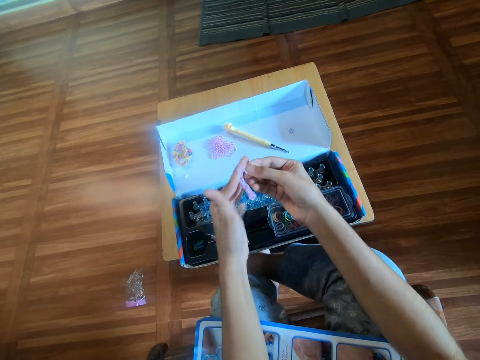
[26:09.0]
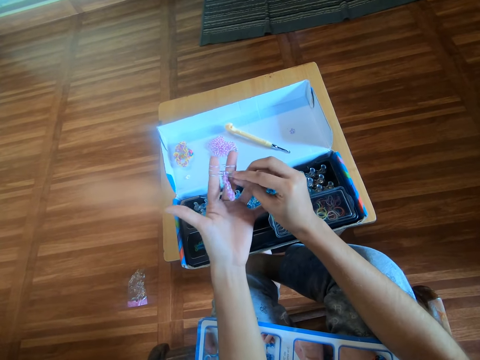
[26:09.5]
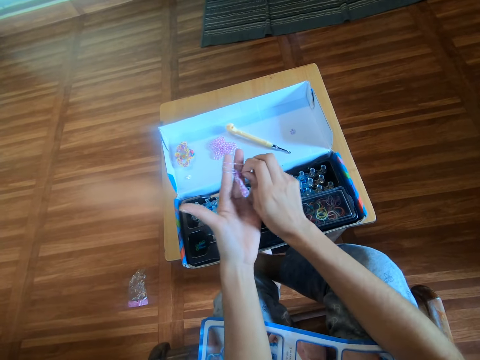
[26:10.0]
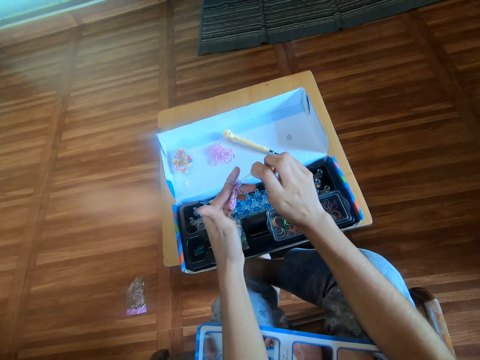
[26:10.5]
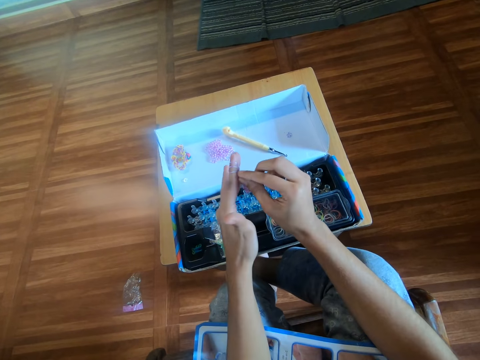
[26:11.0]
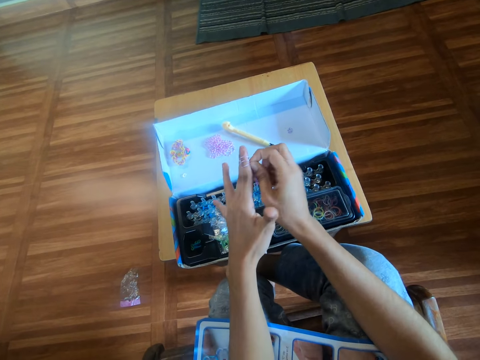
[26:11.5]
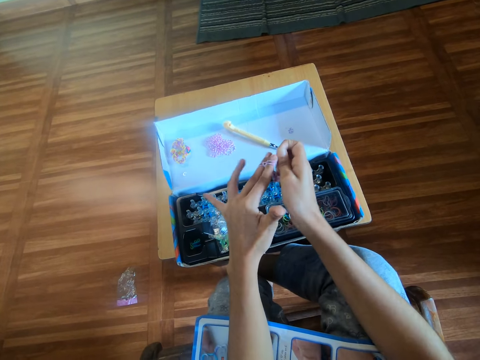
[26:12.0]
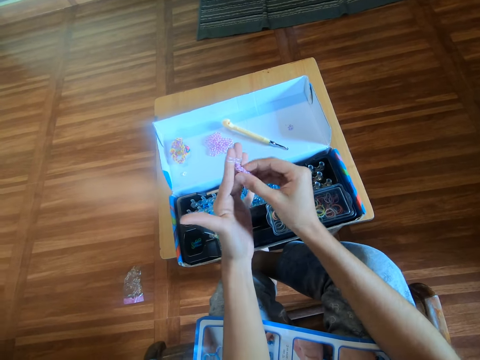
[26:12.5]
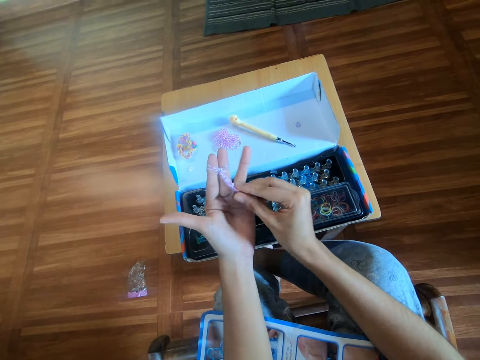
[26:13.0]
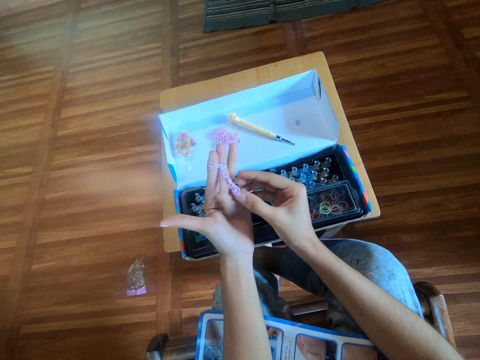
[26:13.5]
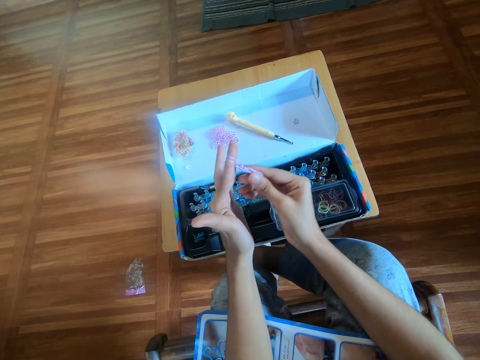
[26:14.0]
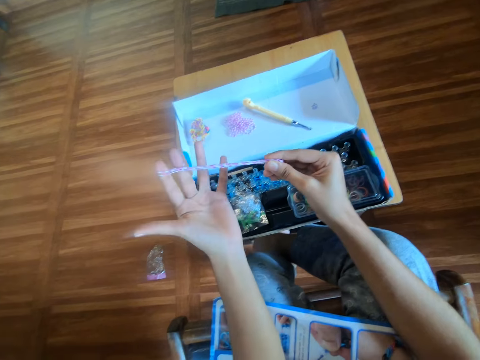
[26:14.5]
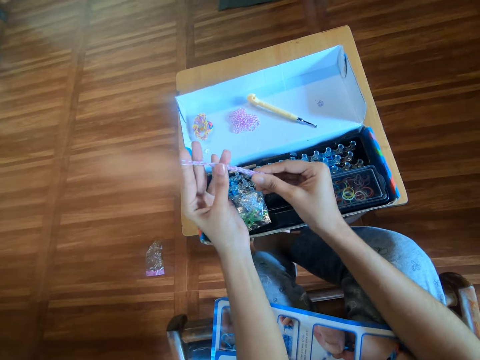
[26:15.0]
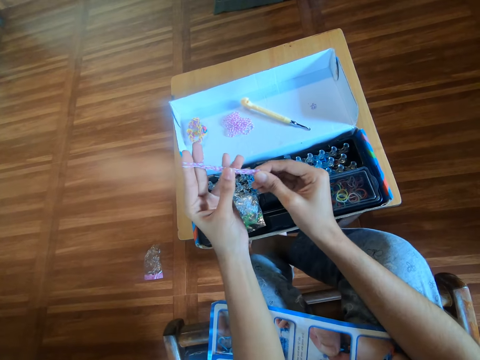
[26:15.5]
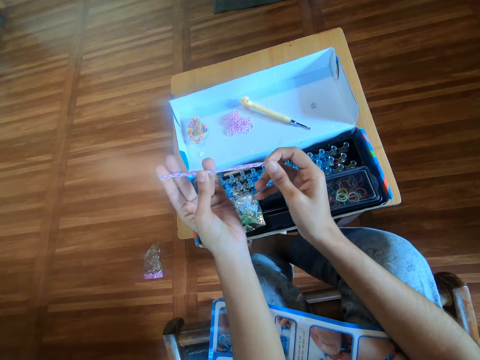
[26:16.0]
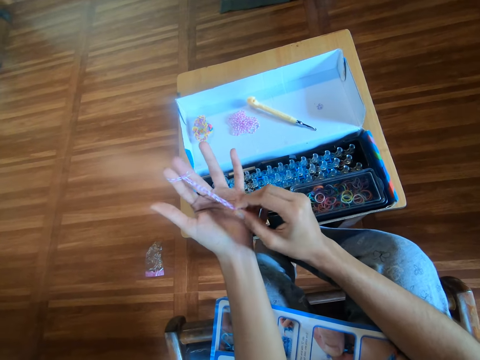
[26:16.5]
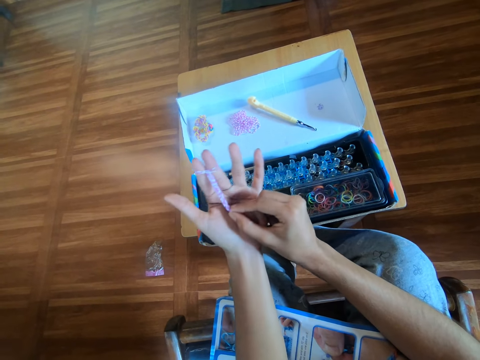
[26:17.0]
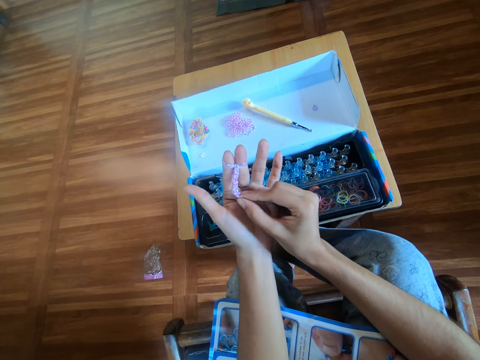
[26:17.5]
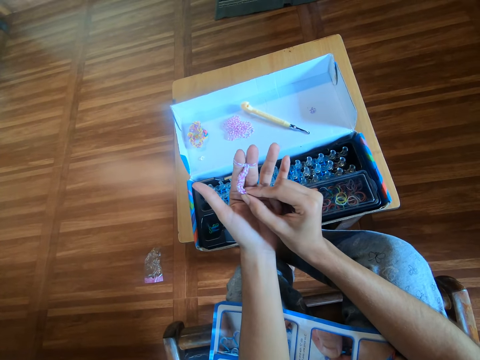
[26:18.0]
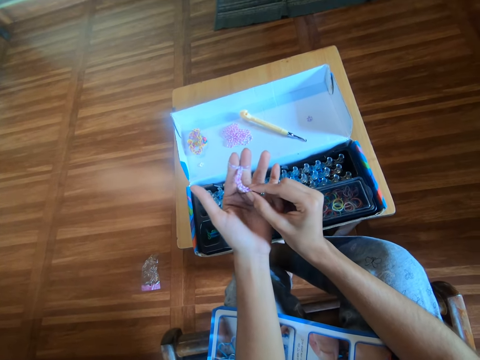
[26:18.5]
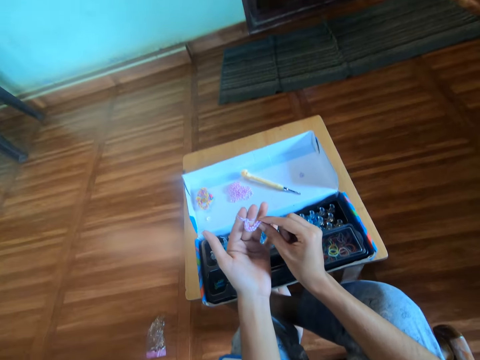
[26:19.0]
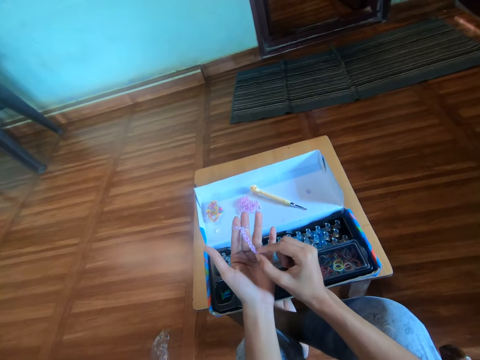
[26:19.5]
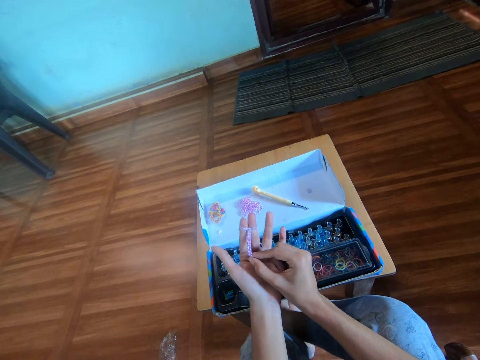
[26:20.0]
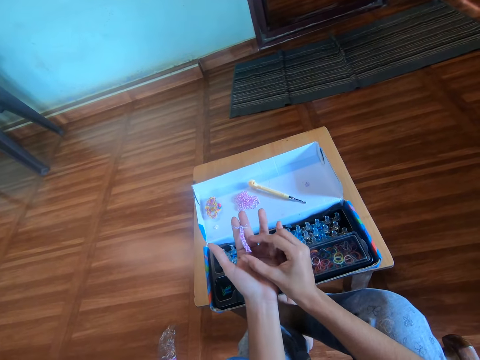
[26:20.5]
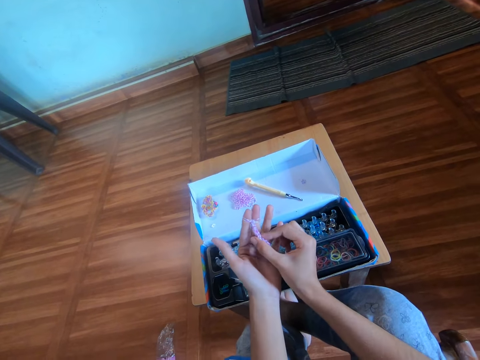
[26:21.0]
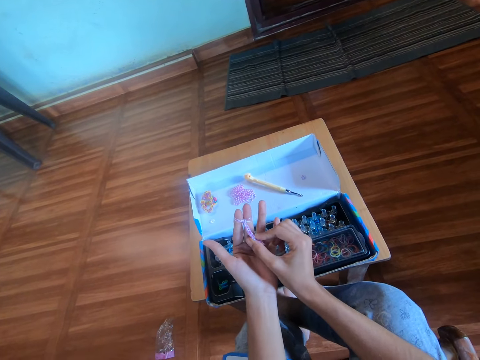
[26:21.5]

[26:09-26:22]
The camera wearer crafts the rubber band with her right hand. She pulls a rubber band pattern on the hand. She looks at the rubber band pattern on the left hand. She touches the rubber band pattern on the left hand.

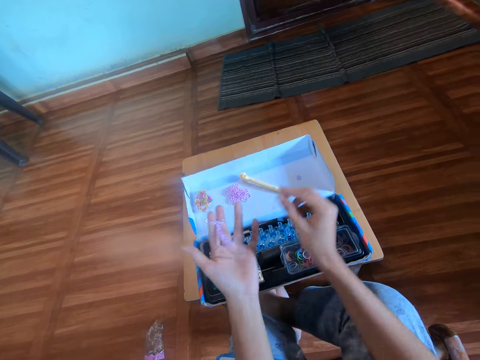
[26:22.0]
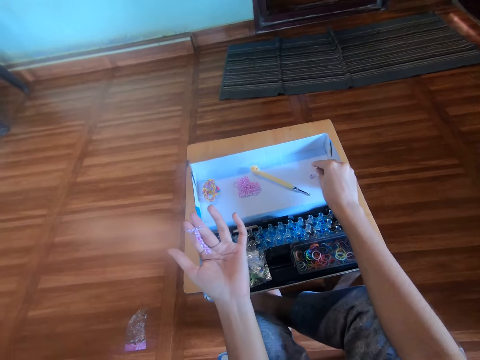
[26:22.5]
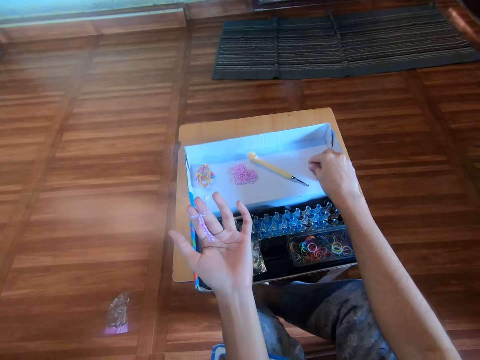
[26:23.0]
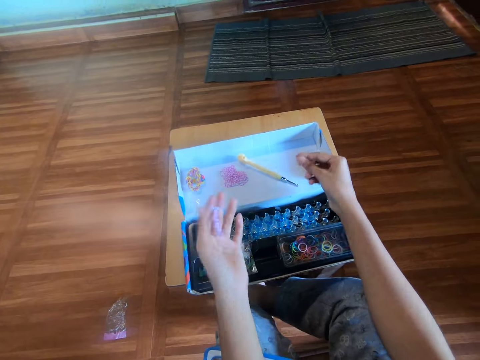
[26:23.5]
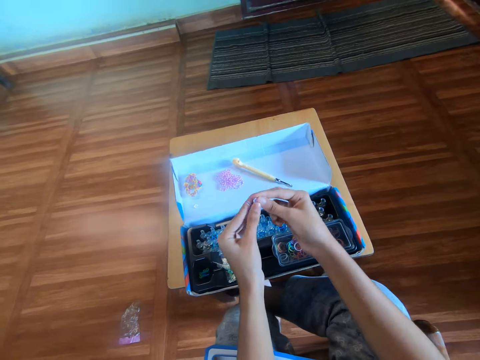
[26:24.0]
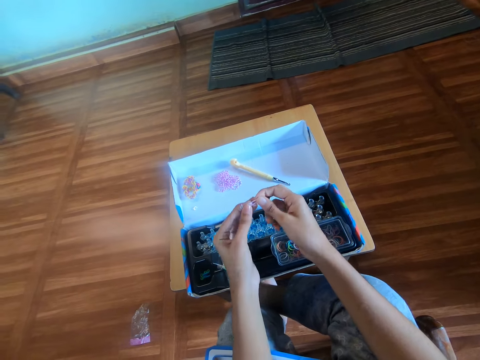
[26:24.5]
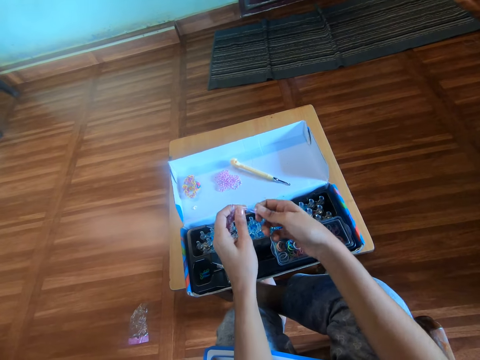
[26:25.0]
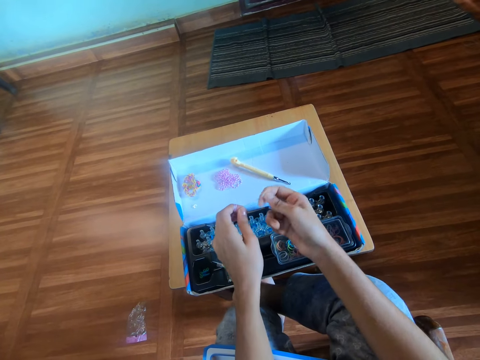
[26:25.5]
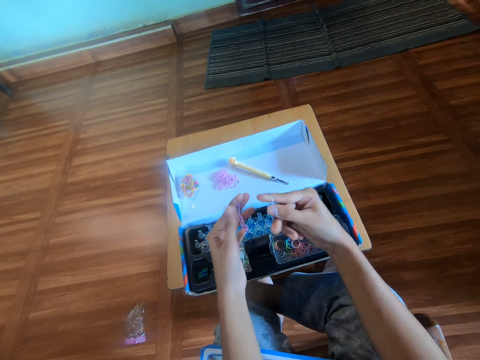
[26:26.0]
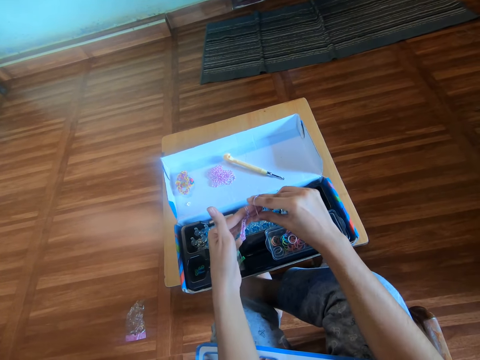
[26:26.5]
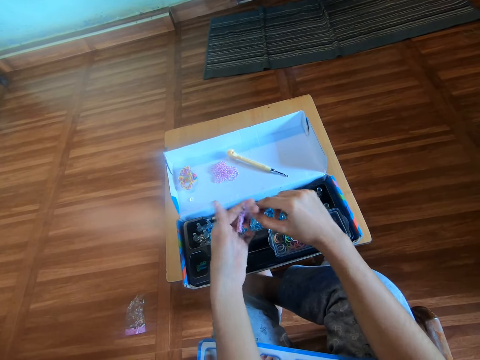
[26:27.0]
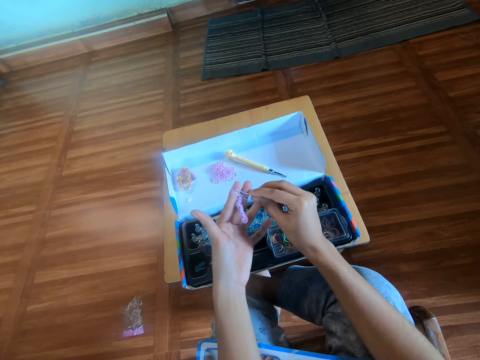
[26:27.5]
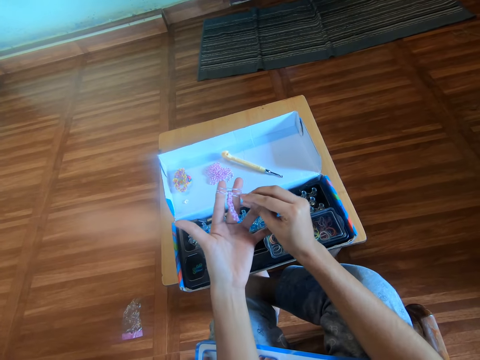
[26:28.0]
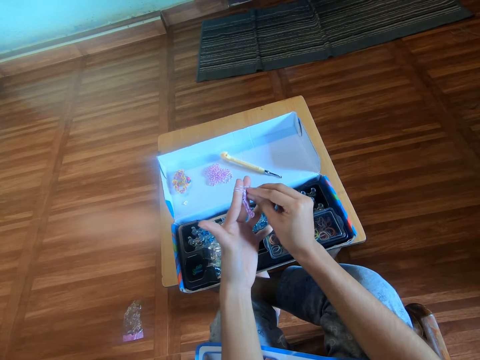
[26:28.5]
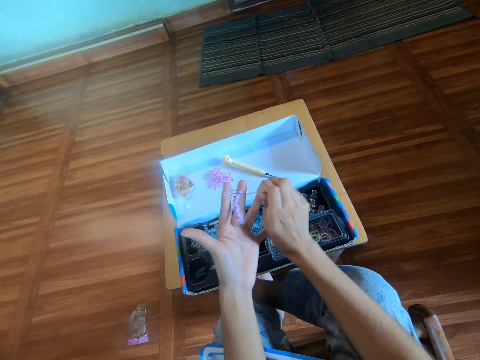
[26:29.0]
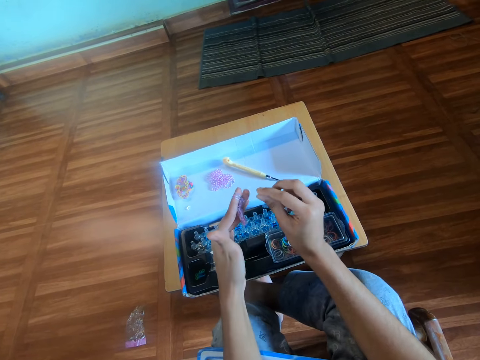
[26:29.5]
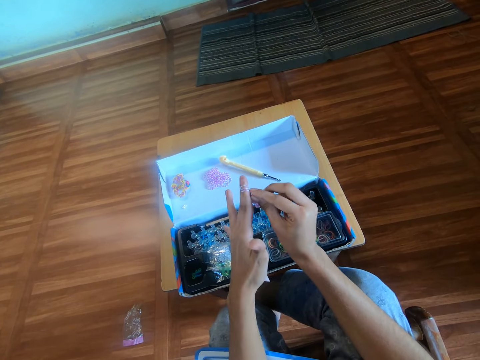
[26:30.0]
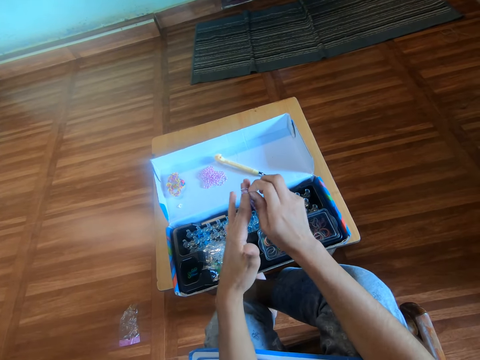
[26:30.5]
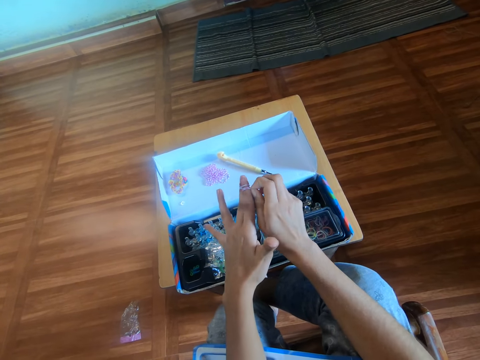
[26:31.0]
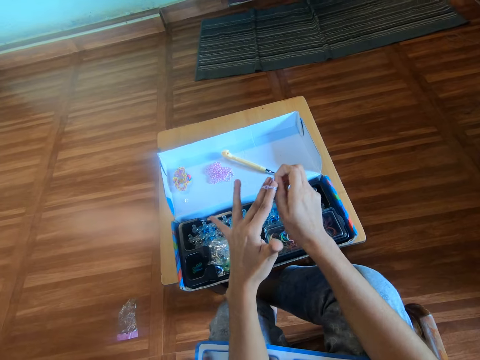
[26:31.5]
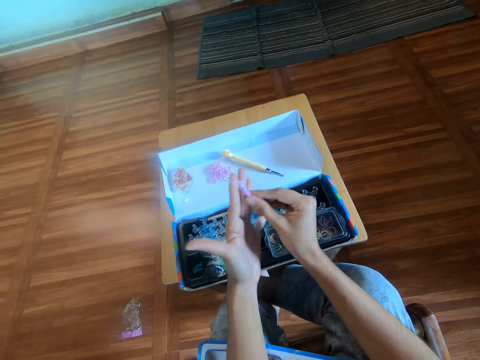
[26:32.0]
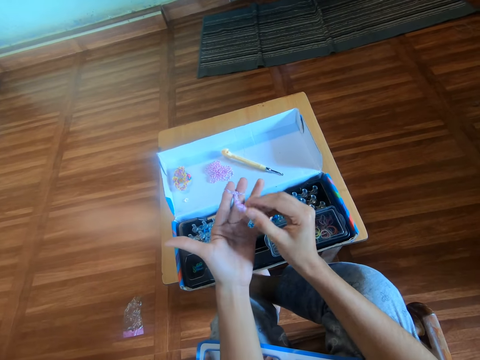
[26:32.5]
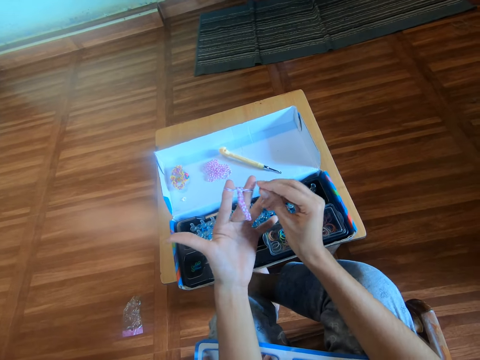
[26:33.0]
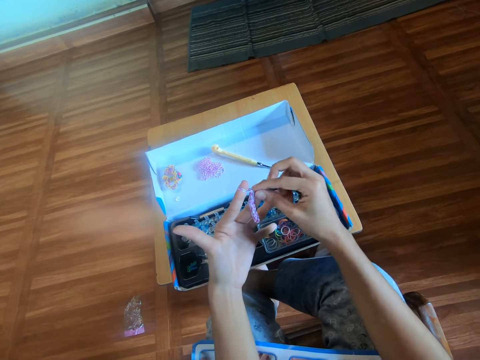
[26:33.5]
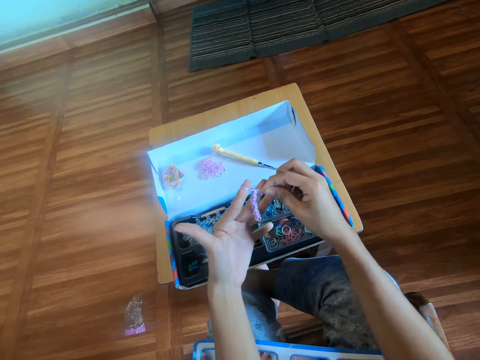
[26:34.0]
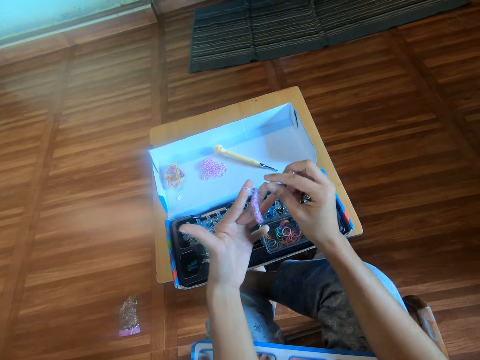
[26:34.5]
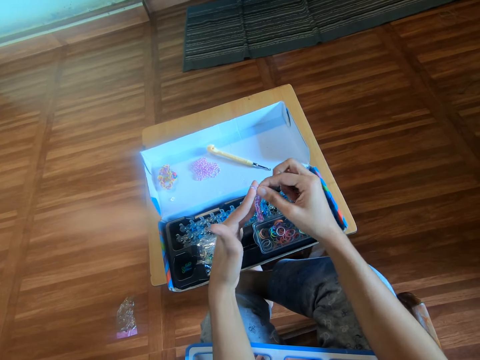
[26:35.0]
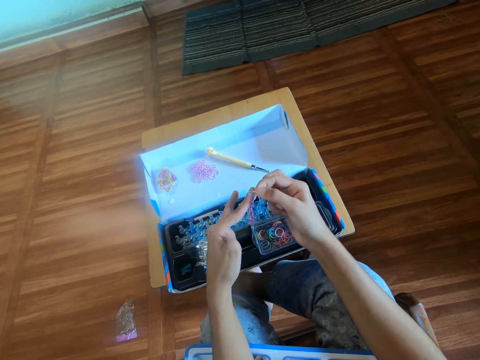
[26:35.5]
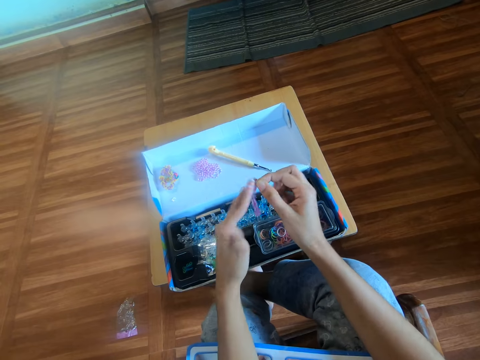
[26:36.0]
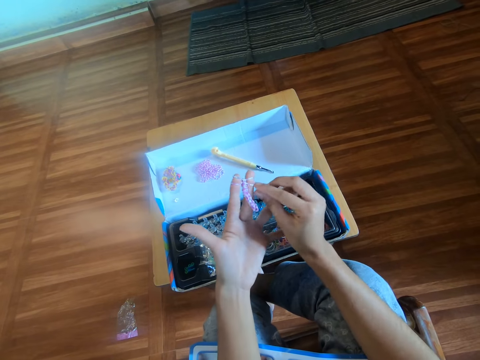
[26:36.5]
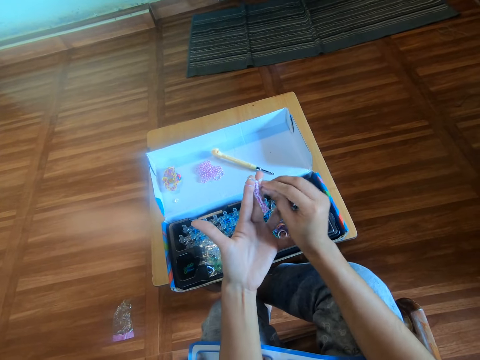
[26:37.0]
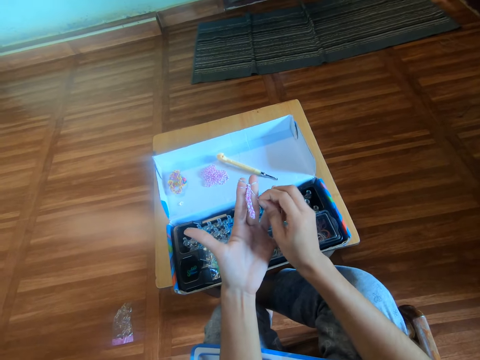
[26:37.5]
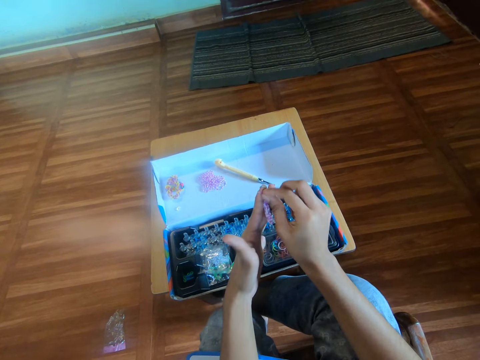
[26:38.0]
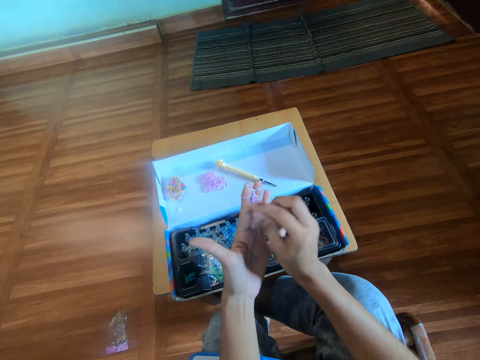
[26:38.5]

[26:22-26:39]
The camera wearer picks a rubber band from the carton box with her right hand. She wears the rubber band around her right hand. She makes a rubber band pattern. She wears the rubber band around her left hand. She crafts the rubber band with her right hand. She pulls the rubber band pattern on the hand. She makes the rubber band pattern.
